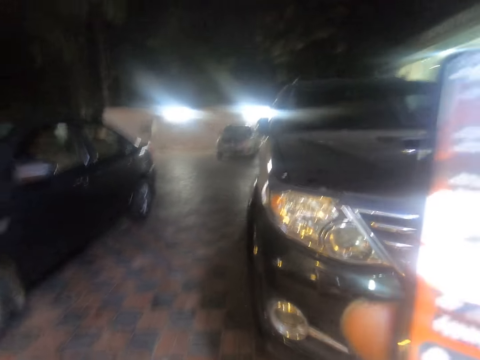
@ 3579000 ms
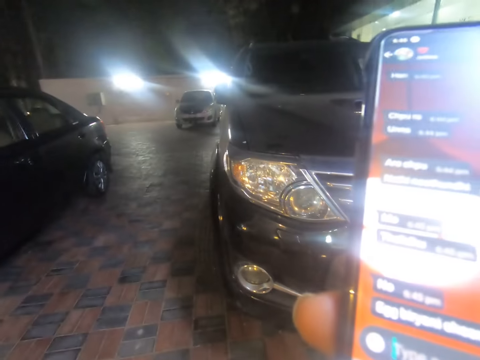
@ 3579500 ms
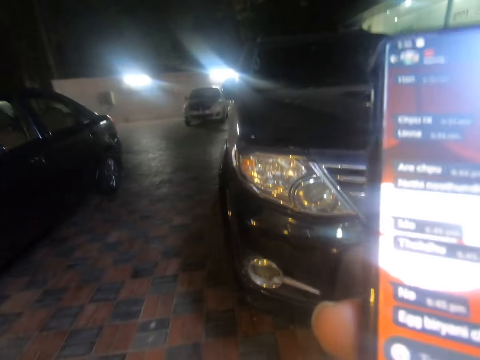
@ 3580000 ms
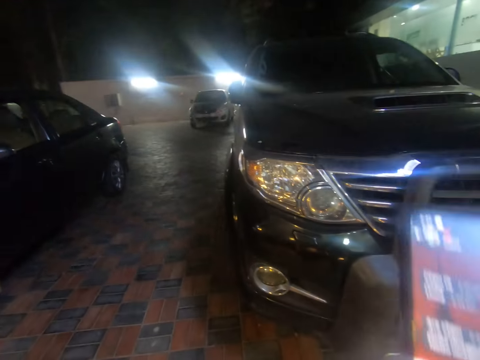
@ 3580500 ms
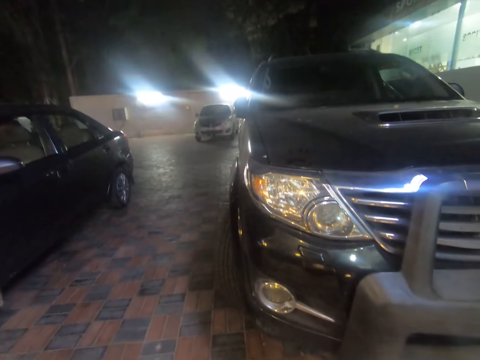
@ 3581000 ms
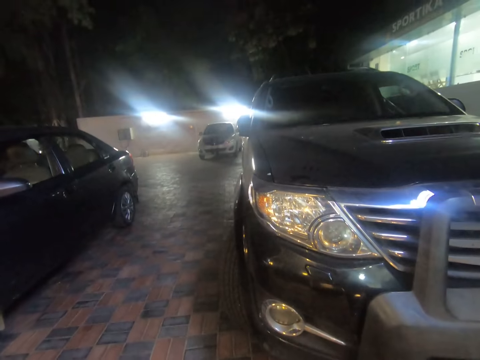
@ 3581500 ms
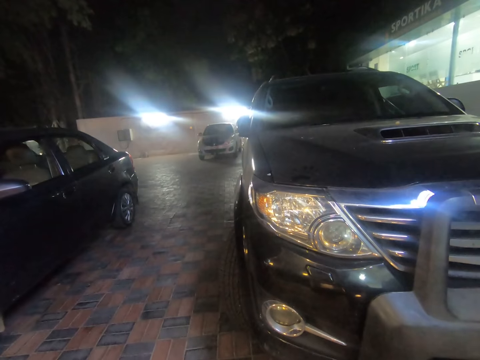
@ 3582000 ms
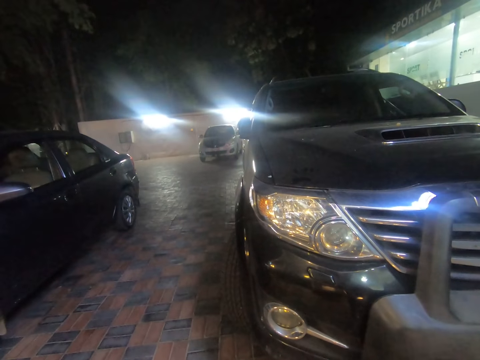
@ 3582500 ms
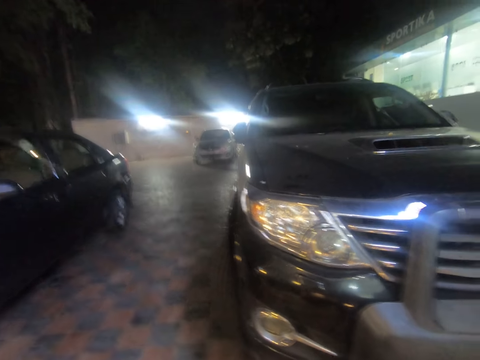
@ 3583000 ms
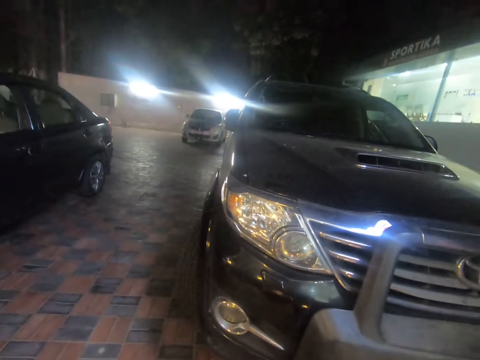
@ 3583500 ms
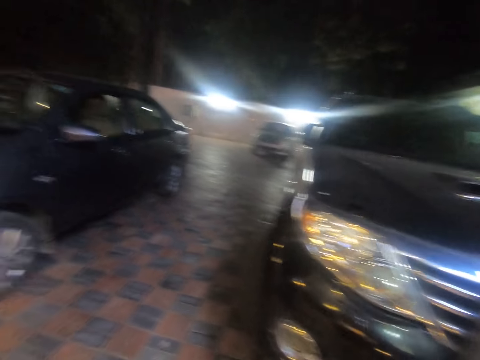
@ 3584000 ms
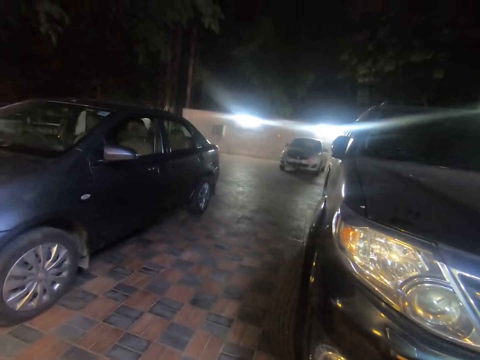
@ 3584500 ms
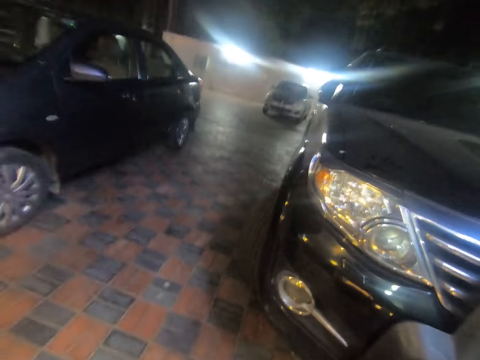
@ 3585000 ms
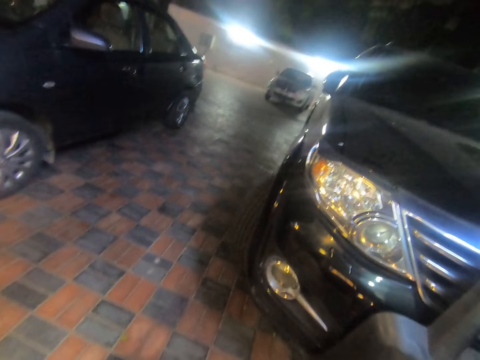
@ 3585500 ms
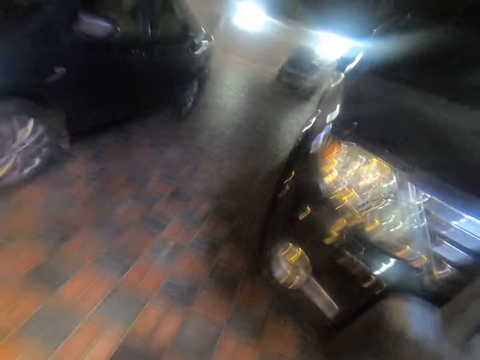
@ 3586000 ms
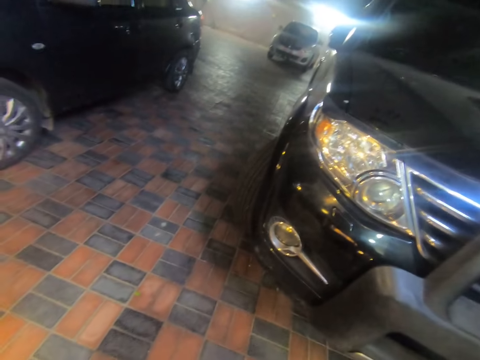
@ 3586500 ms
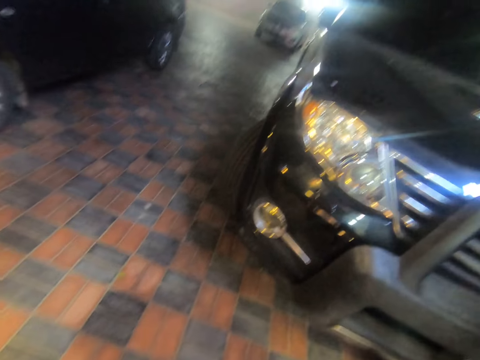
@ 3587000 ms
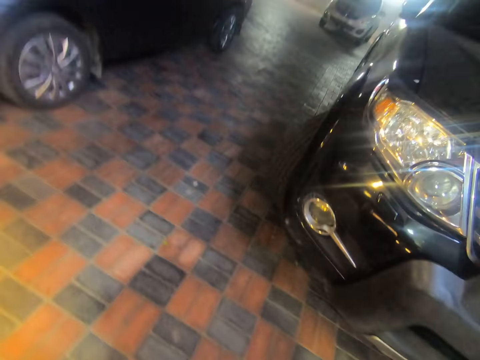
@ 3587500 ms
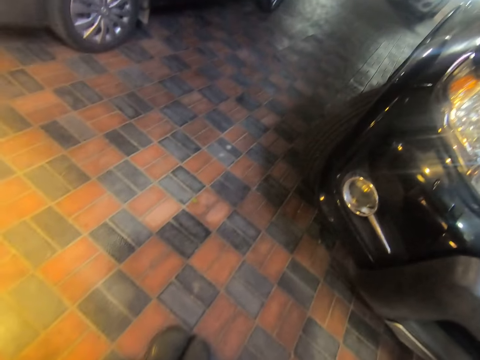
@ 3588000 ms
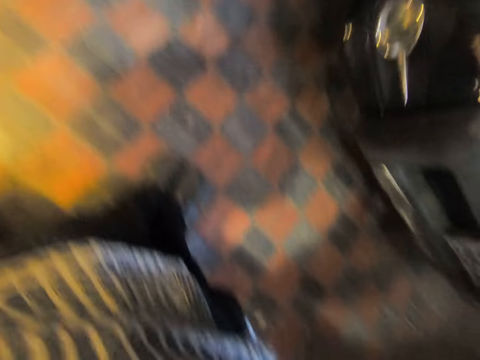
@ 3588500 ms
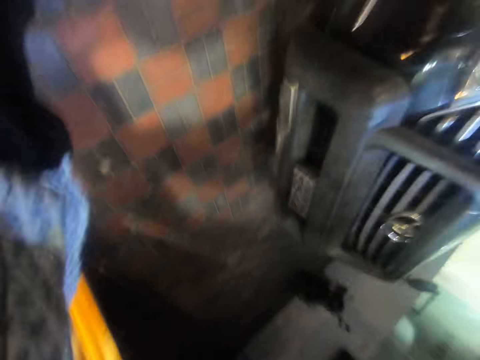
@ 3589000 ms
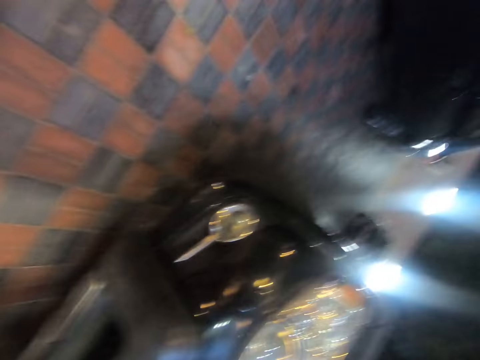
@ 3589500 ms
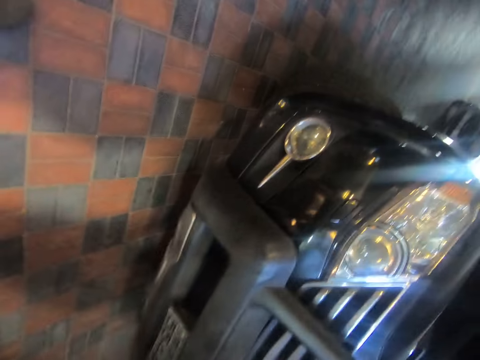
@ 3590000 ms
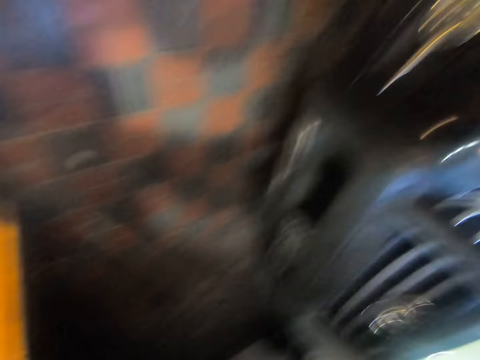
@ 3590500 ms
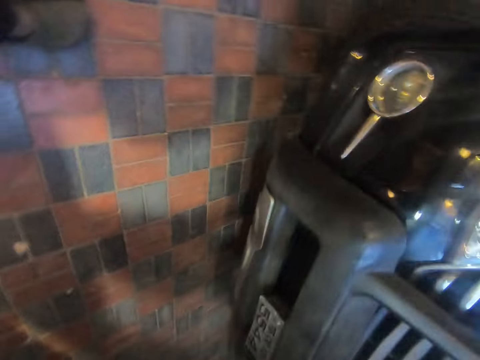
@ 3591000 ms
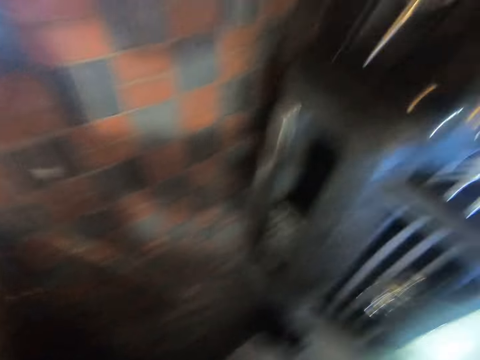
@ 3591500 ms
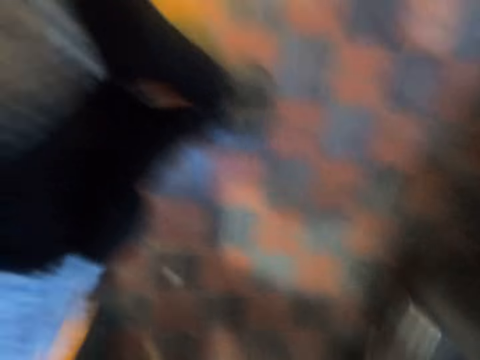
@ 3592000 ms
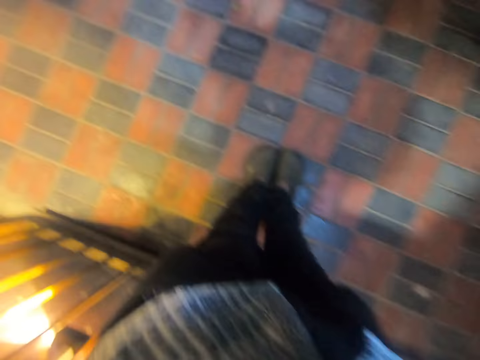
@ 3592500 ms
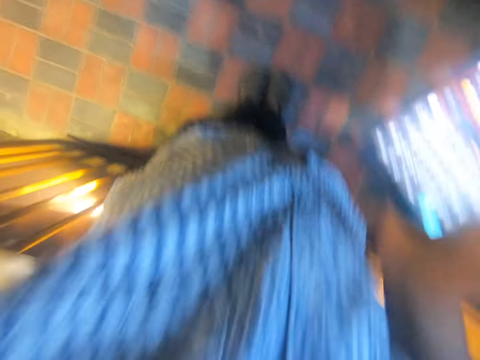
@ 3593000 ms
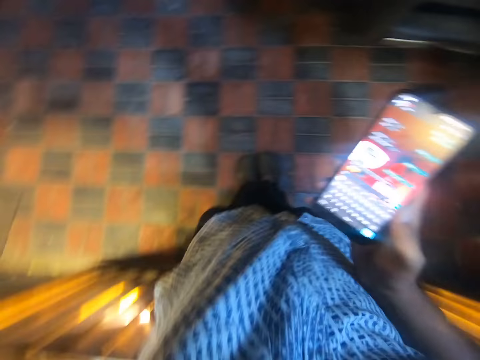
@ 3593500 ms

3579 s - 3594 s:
The camera wearer raises his phone. He lowers the phone. He wears his camera.

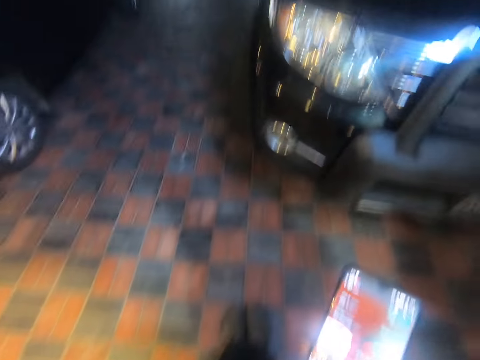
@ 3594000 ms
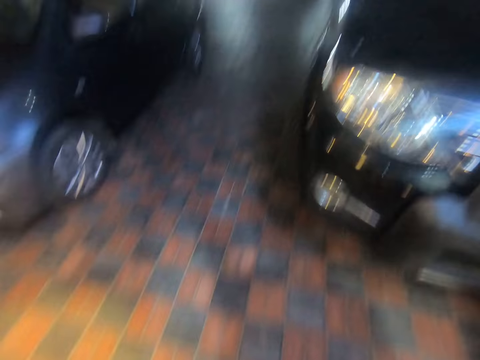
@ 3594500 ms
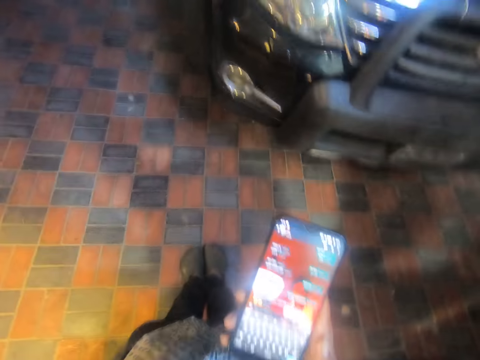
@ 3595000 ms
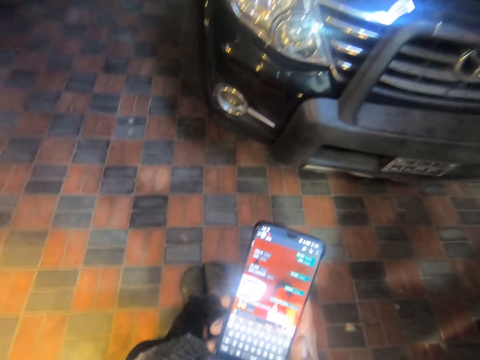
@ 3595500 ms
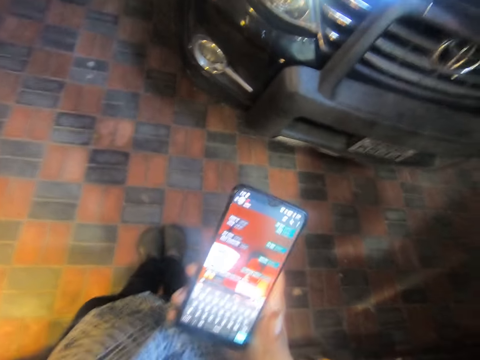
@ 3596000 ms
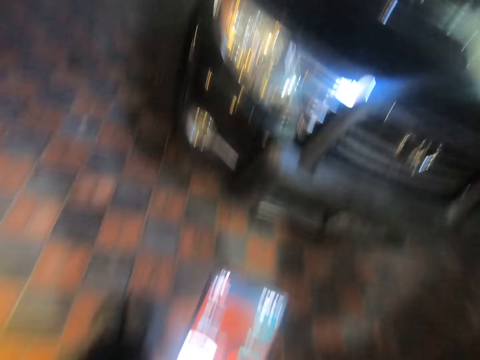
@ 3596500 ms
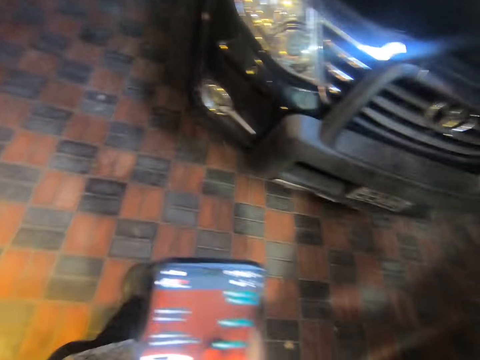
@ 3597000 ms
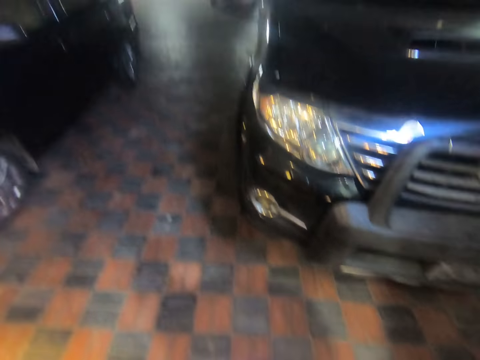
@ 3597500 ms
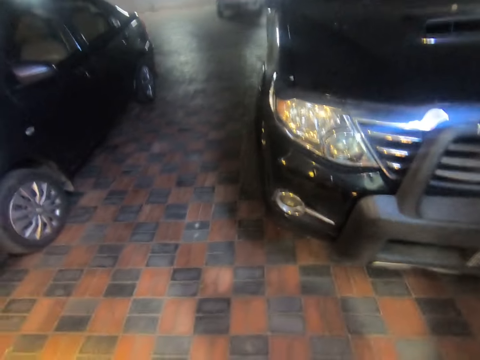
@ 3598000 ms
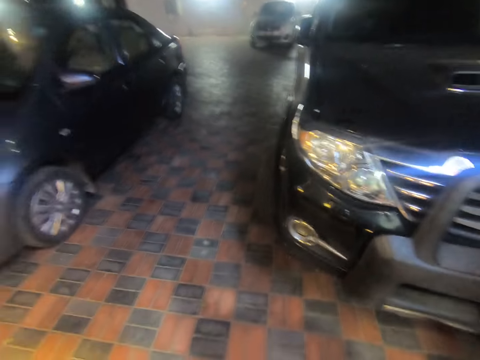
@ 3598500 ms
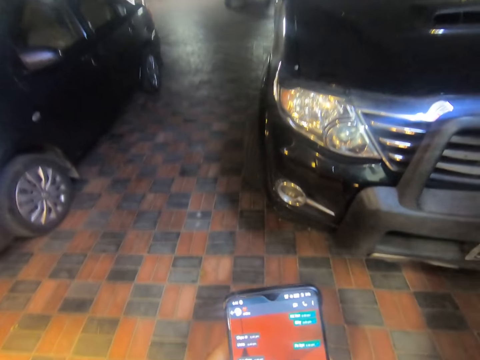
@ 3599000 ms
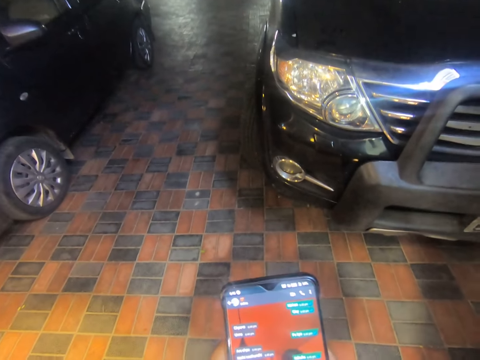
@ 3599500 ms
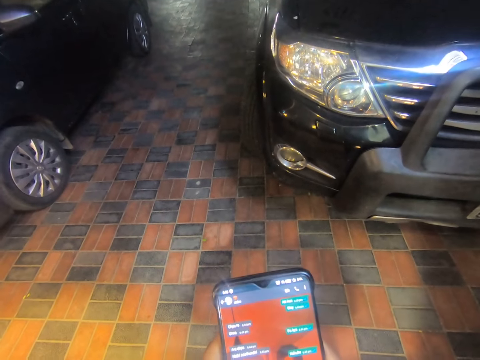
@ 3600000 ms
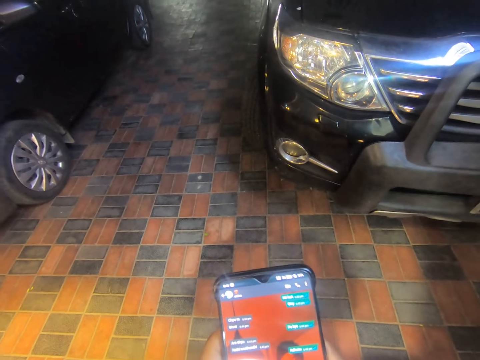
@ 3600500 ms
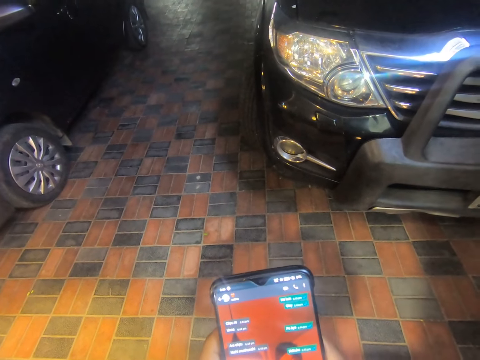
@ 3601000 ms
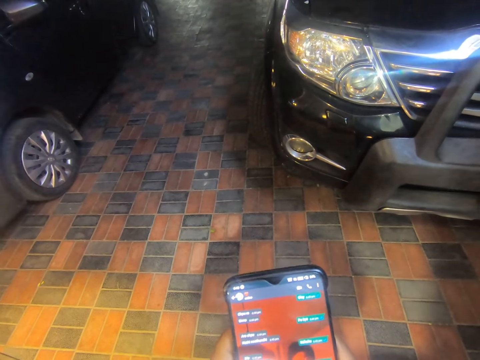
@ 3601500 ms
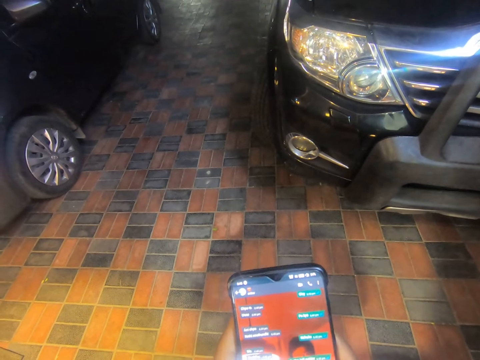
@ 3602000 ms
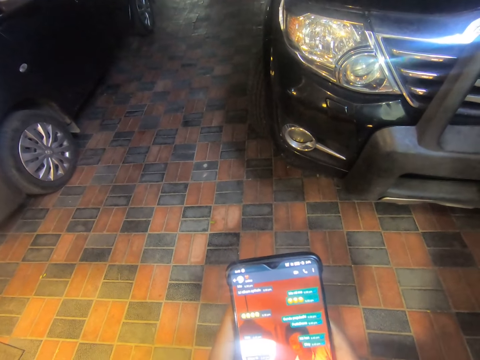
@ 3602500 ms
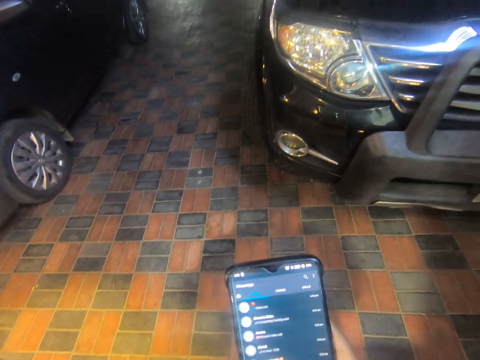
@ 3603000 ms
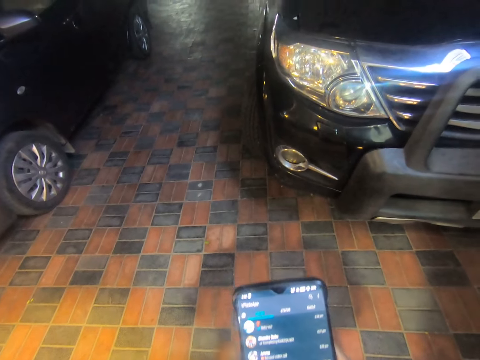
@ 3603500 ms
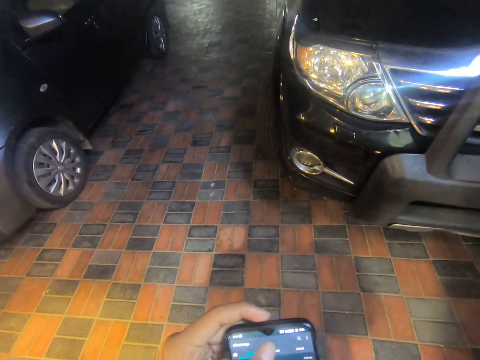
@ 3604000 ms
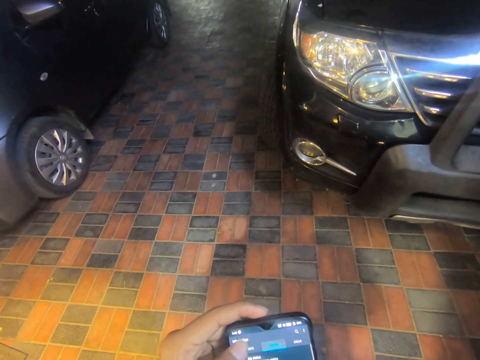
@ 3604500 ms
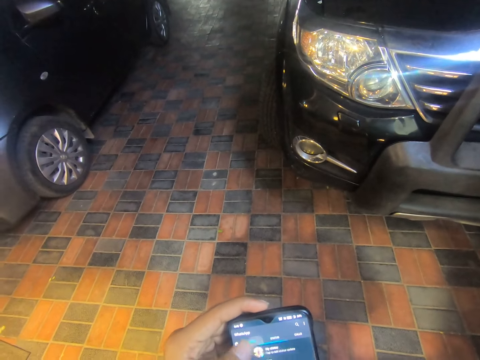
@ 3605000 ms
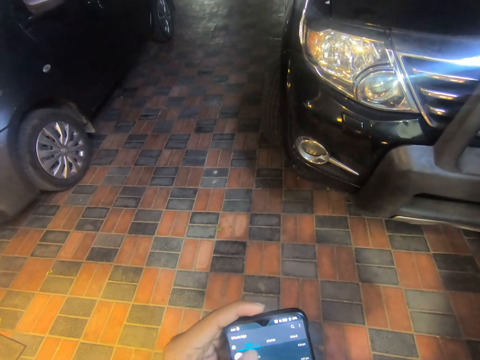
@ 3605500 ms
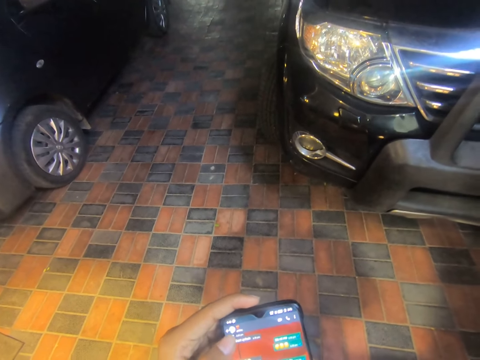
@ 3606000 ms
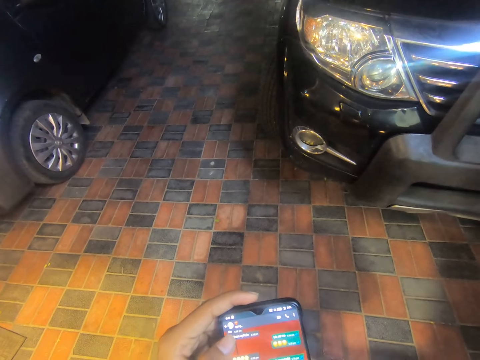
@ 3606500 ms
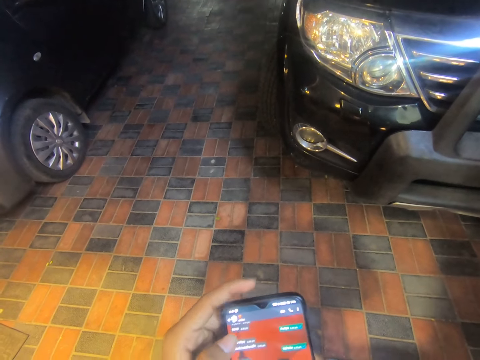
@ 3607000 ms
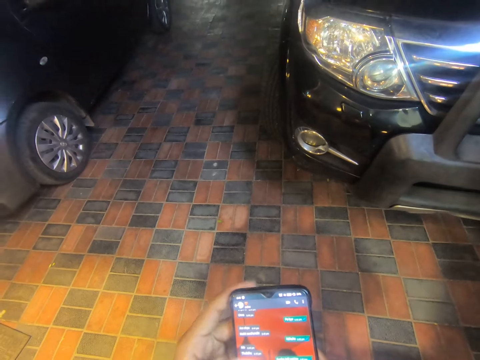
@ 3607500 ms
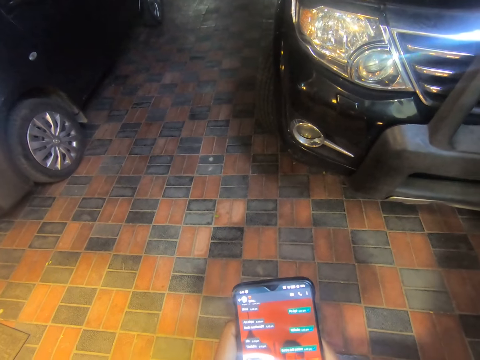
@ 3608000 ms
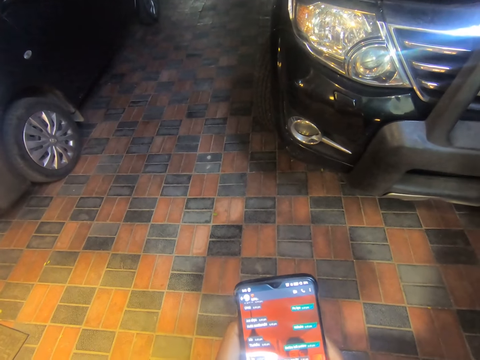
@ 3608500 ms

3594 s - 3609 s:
The camera wearer operates the mobile phone with both hands. He lowers his left hand. He operates the phone. He holds the phone with both hands.
